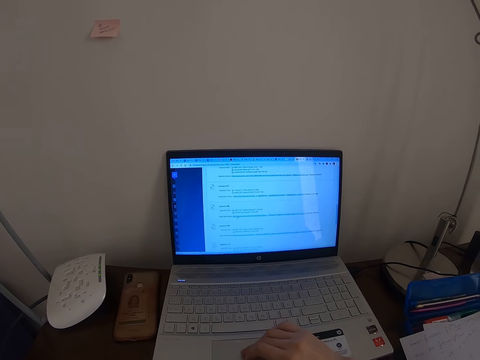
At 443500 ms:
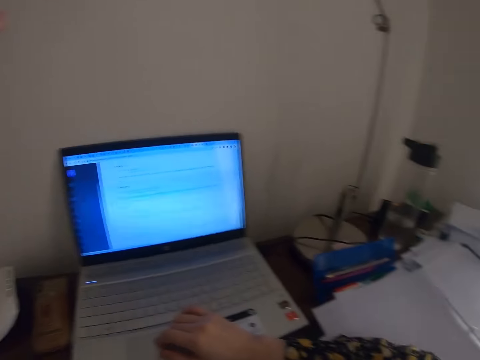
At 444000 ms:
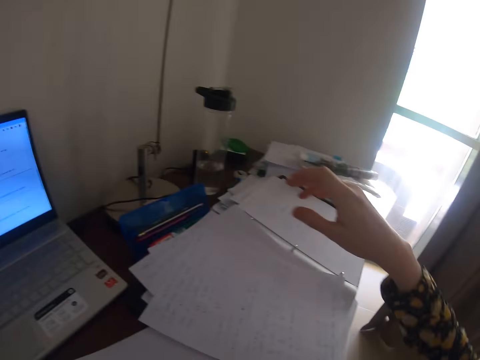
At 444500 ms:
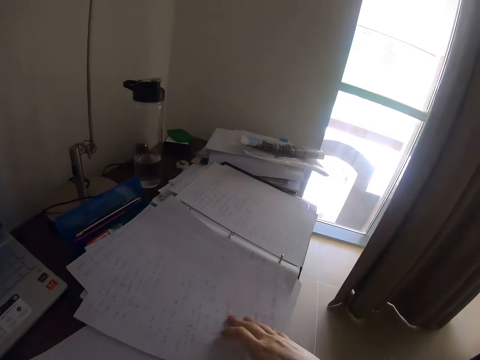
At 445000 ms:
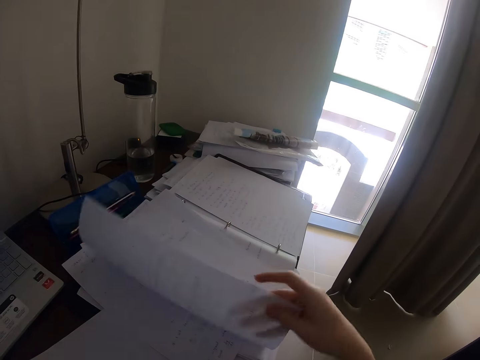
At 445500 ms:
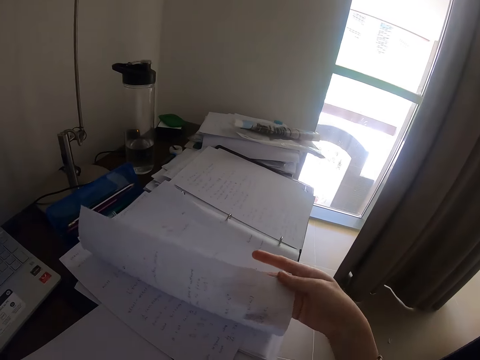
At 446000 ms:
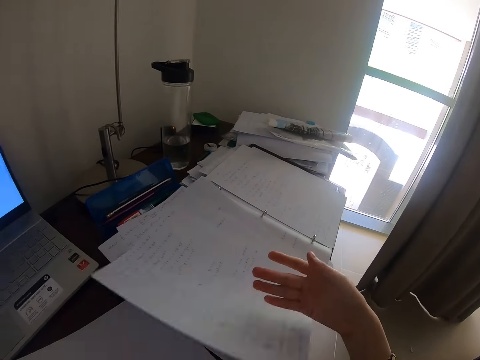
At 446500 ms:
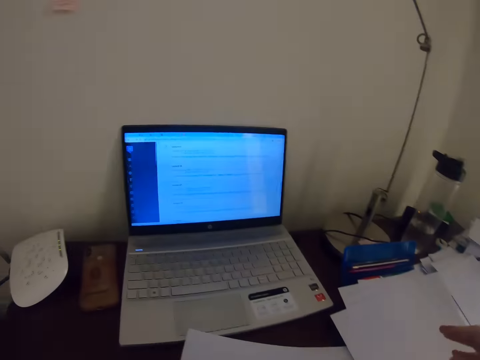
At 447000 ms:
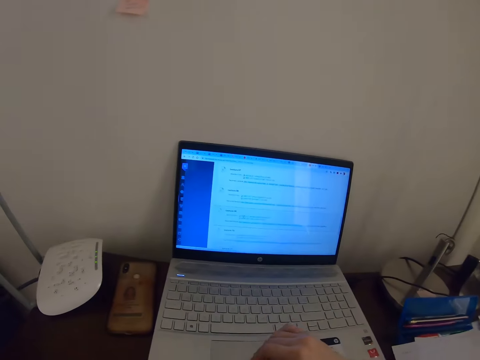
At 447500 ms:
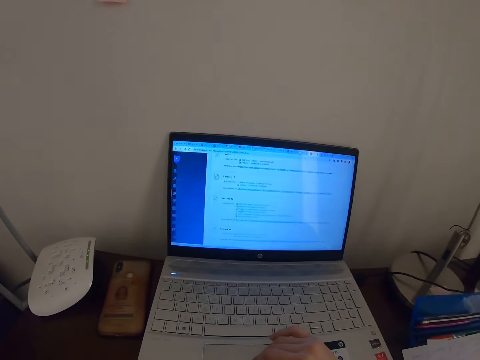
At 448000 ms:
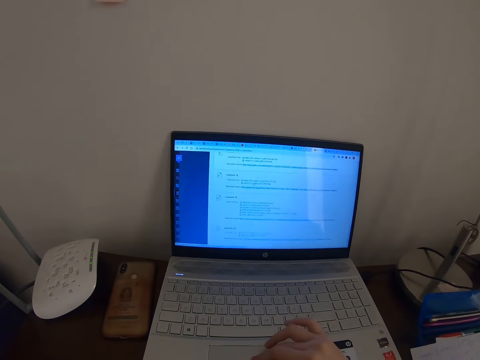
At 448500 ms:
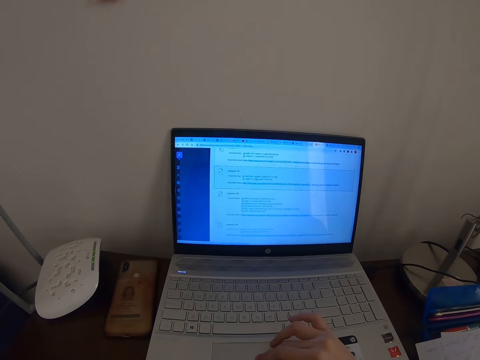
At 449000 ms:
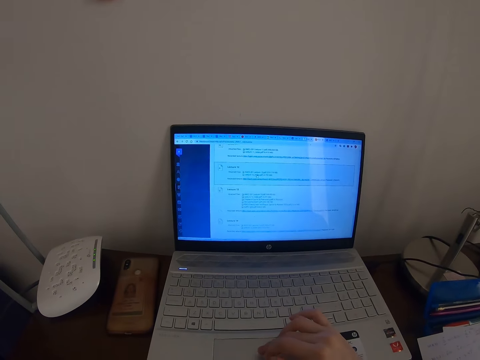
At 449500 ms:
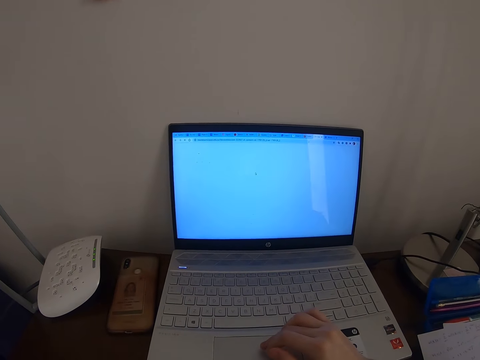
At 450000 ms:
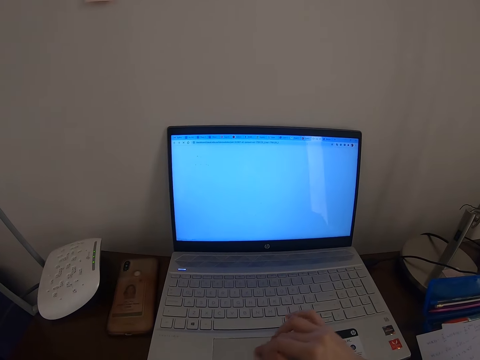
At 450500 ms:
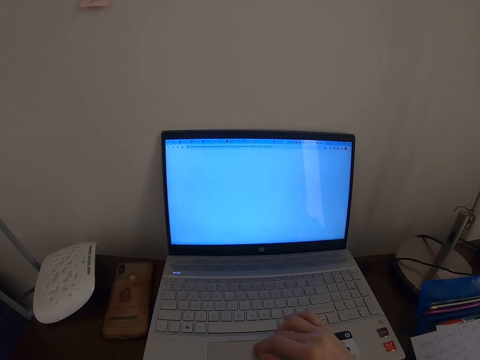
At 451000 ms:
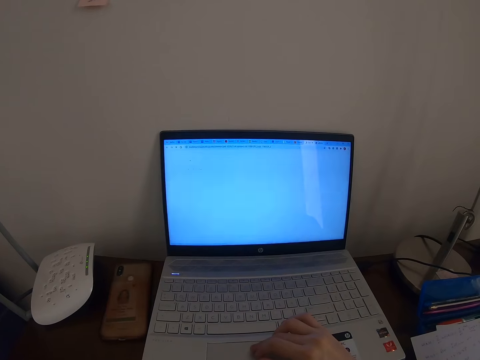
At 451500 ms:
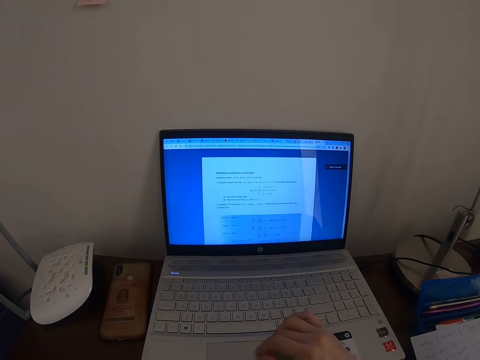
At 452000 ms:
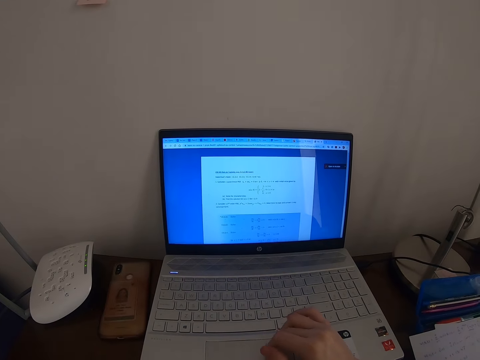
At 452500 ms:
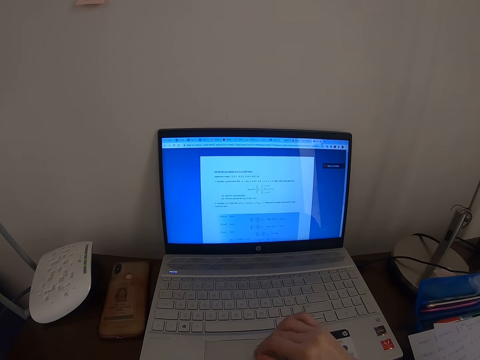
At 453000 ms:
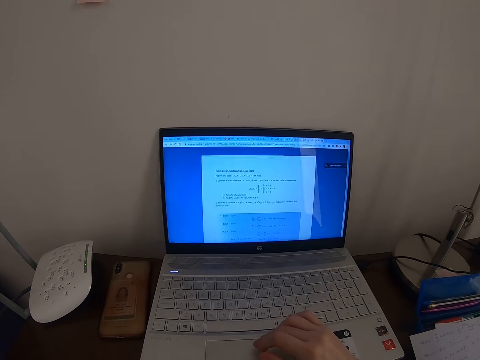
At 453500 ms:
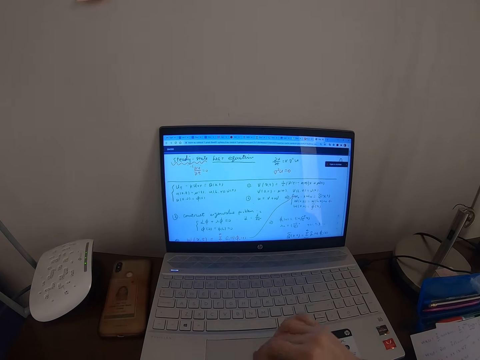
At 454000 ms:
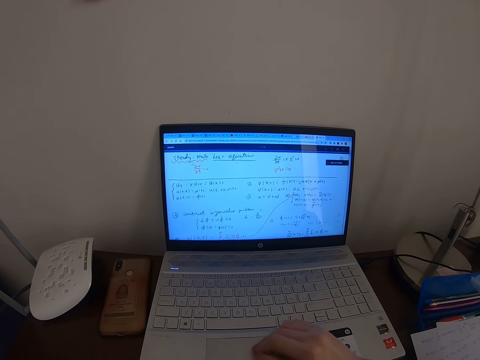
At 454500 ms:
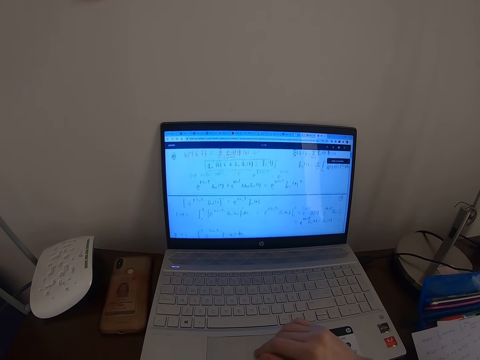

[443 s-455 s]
The camera wearer turns the paper. They pick the paper from the table. They drop the paper on the table. They press the laptop. They operate the laptop.

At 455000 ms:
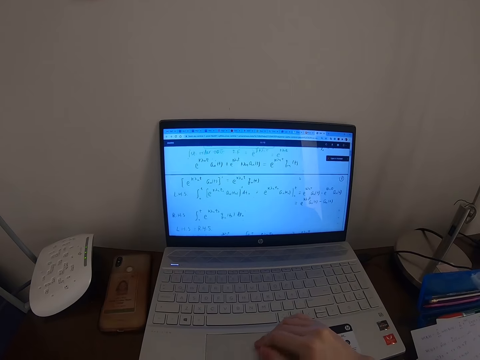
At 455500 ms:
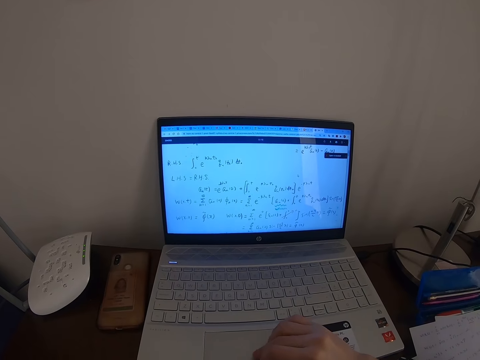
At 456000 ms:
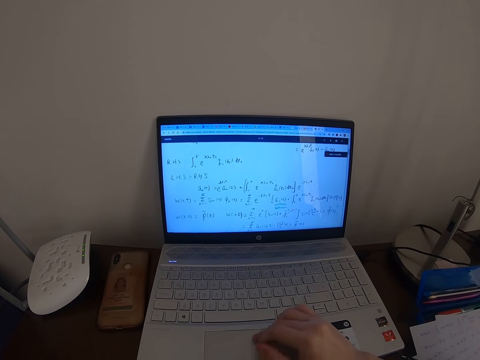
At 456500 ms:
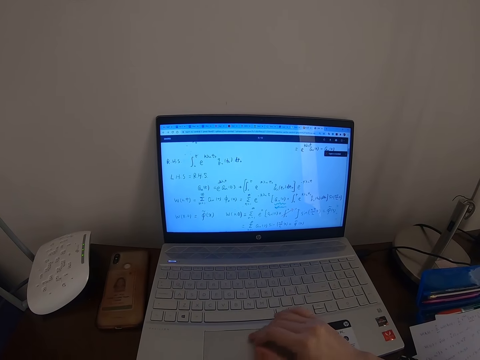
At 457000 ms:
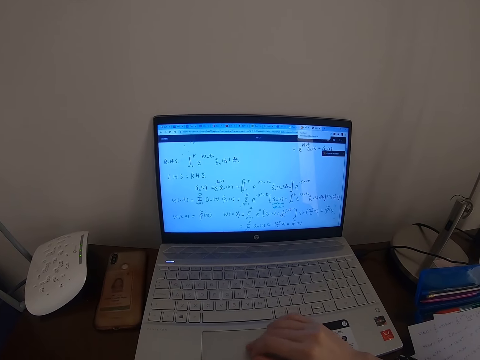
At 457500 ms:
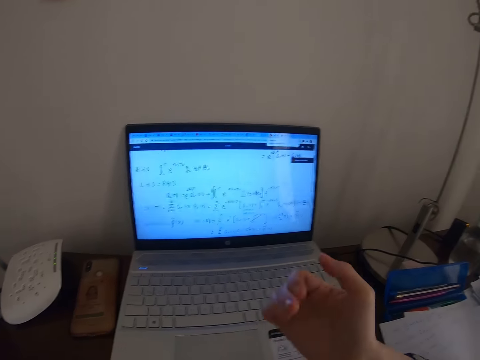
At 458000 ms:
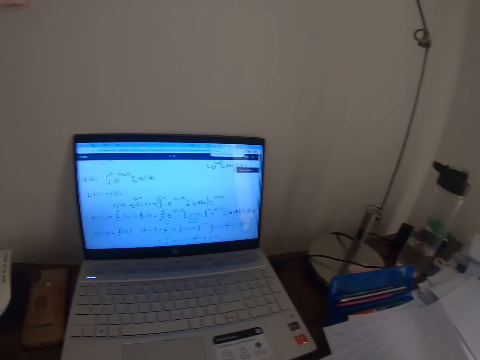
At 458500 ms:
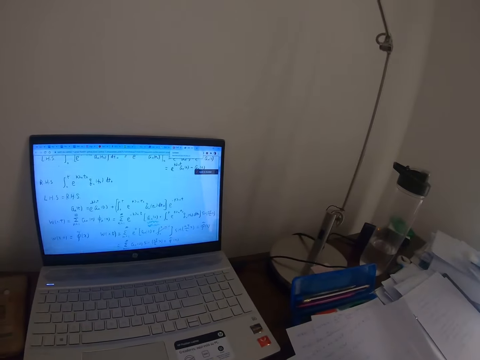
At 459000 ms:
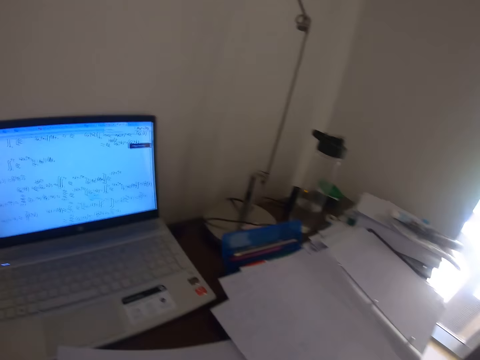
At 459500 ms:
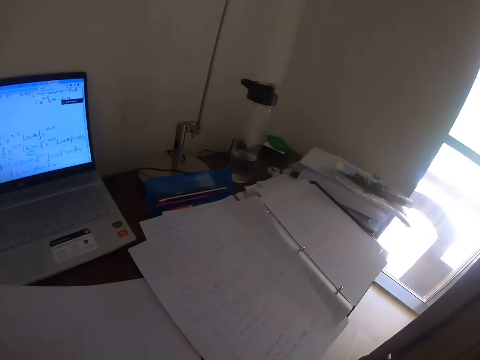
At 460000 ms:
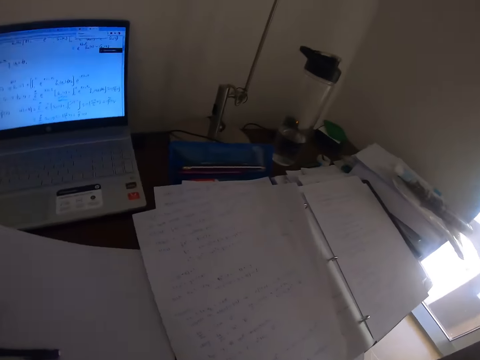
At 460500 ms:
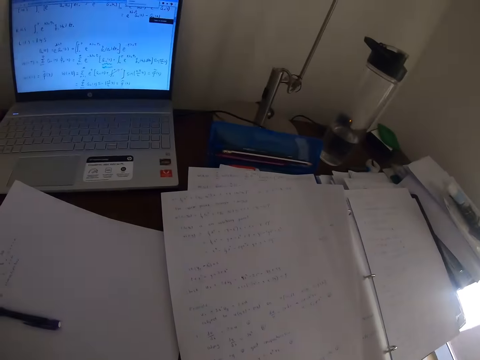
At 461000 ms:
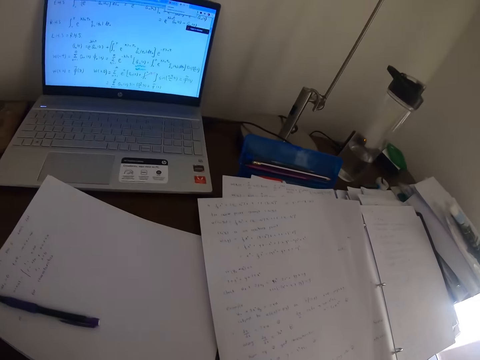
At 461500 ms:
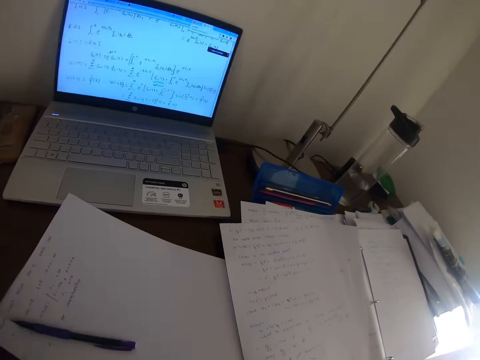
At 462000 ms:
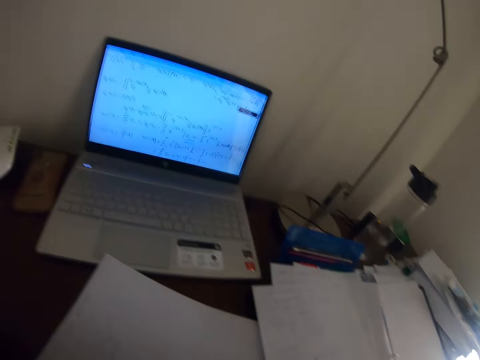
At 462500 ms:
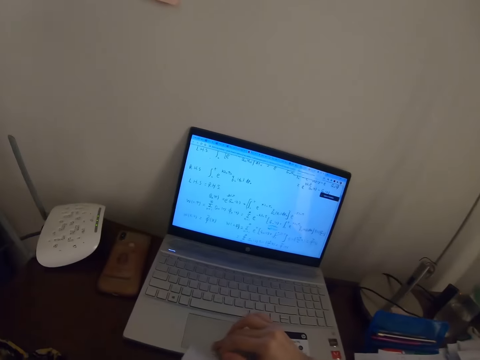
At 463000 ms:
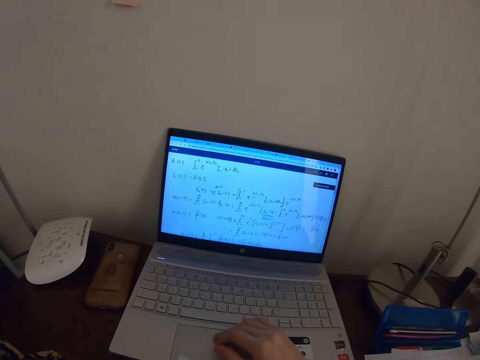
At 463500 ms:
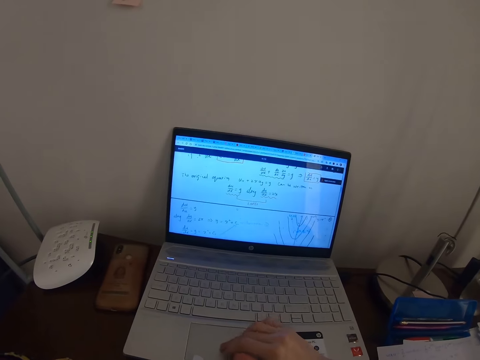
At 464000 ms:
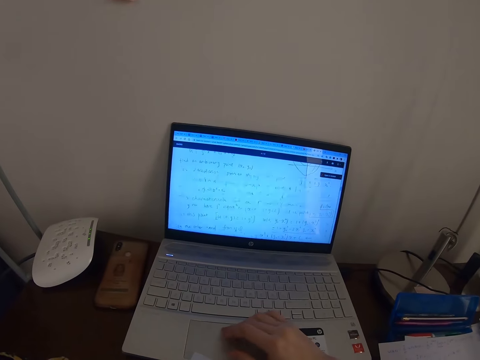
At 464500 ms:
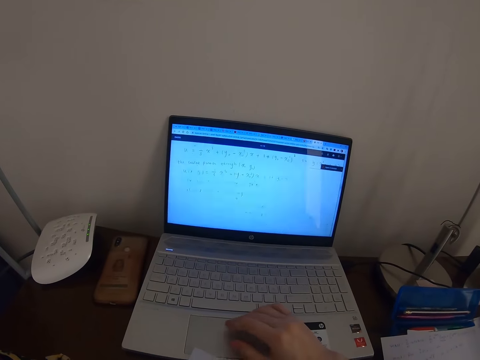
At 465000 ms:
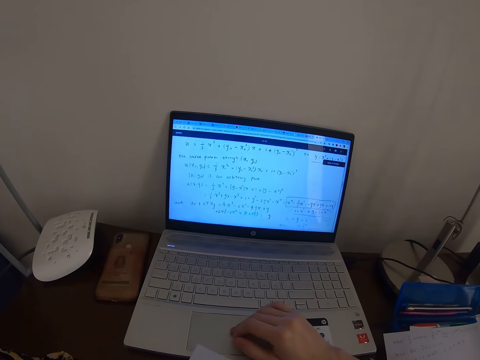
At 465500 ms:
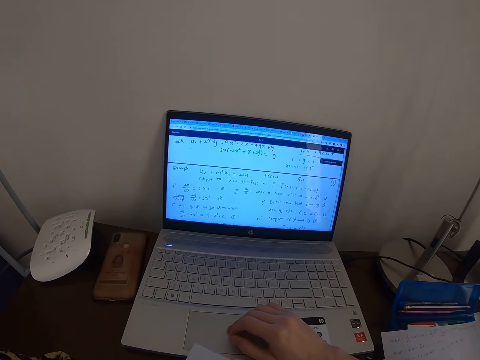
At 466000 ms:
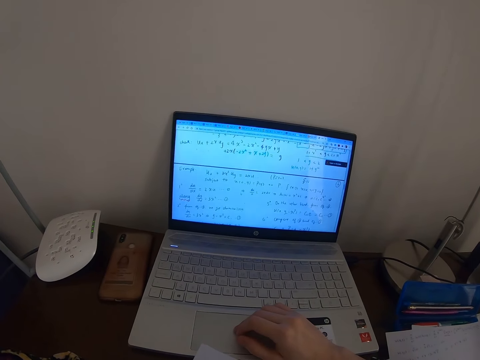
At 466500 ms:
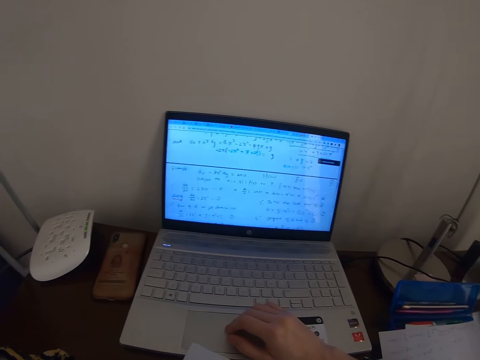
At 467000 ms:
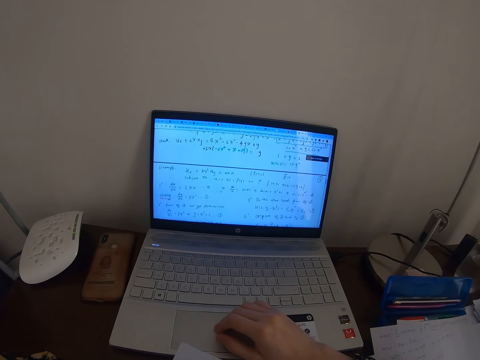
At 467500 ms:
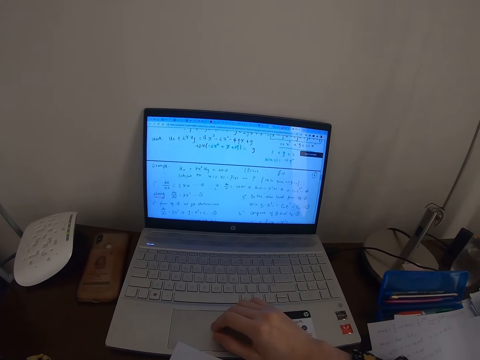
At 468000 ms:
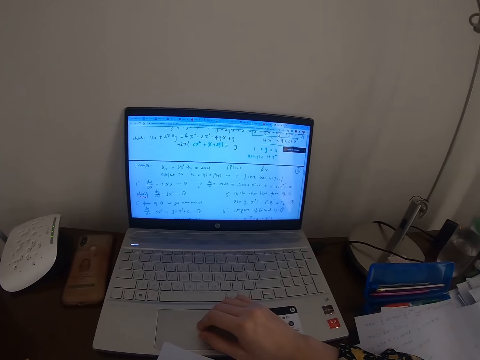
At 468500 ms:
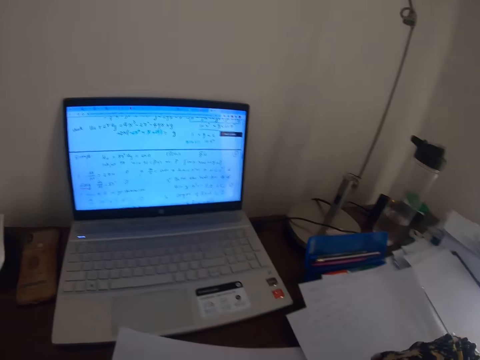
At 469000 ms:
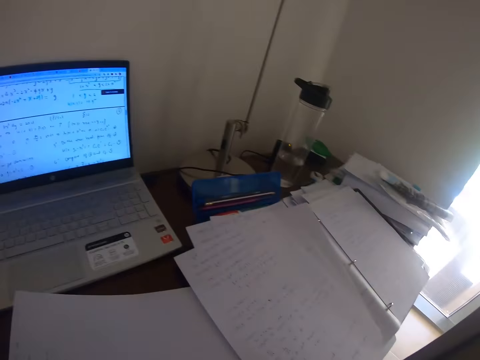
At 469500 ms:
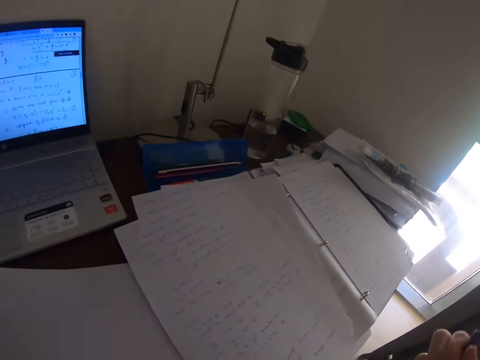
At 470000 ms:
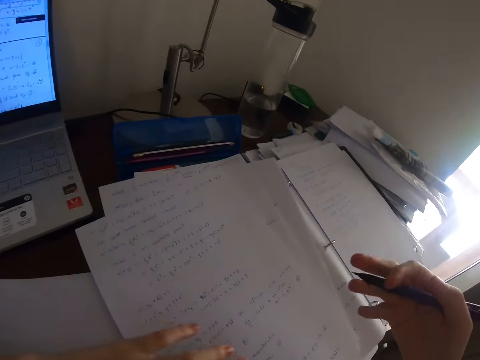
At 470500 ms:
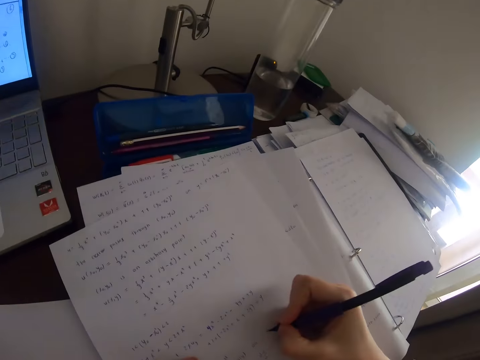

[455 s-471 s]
The camera wearer scrolls the laptop. They remove the hand from the laptop. They look around. They stare at the paper. They touch the laptop. They scroll the laptop. They operate the laptop. They remove the hand from the laptop.
